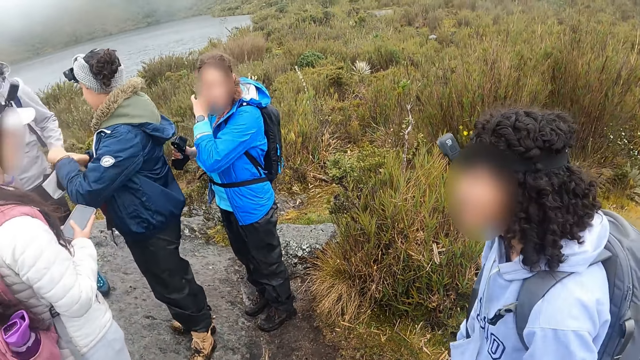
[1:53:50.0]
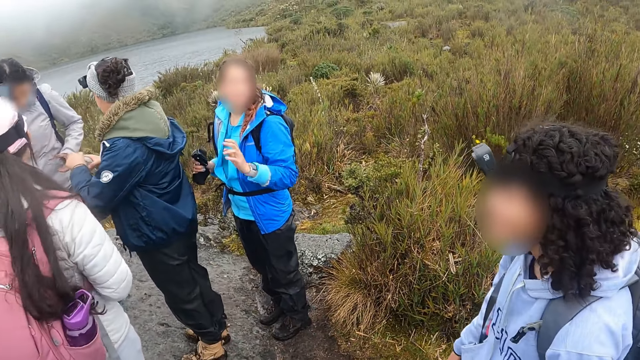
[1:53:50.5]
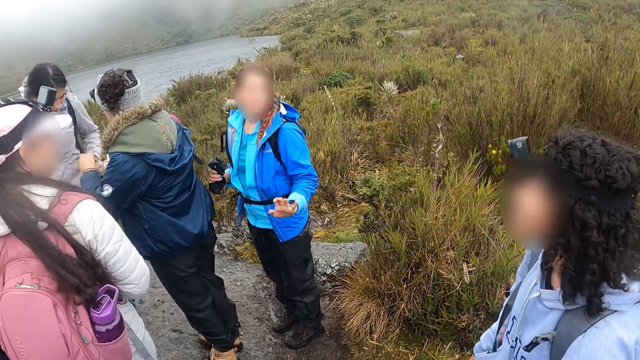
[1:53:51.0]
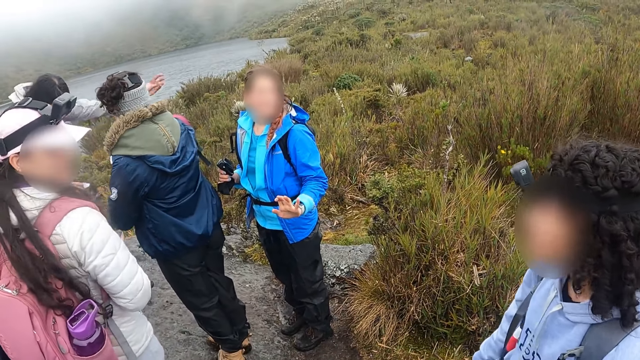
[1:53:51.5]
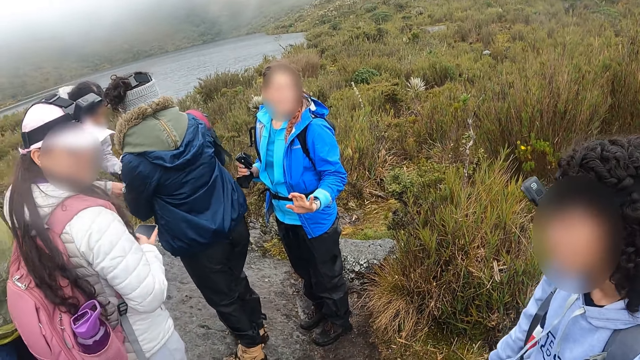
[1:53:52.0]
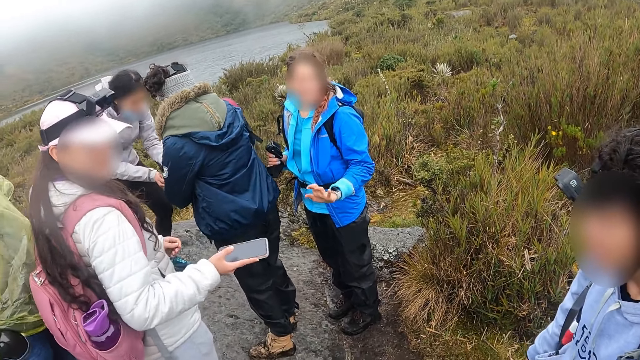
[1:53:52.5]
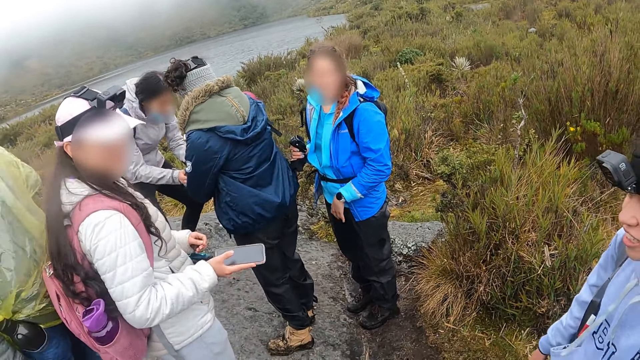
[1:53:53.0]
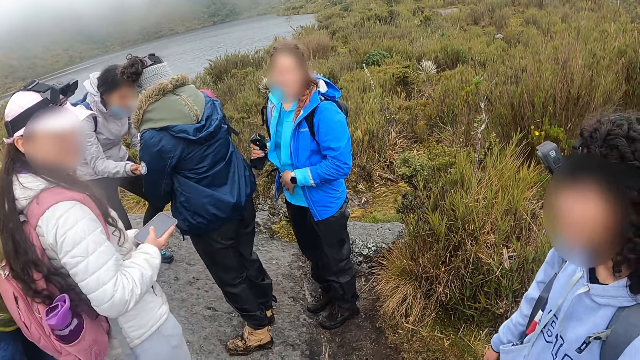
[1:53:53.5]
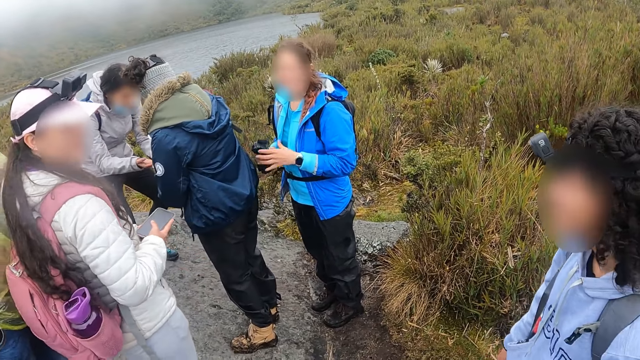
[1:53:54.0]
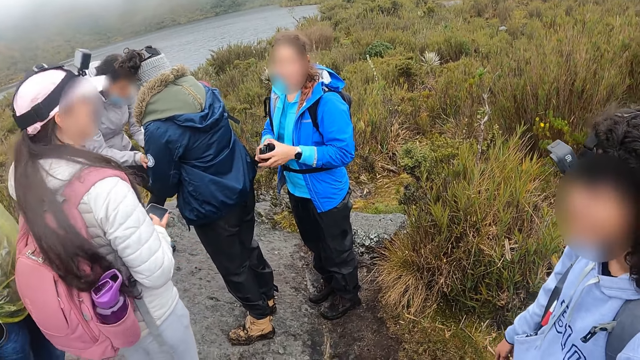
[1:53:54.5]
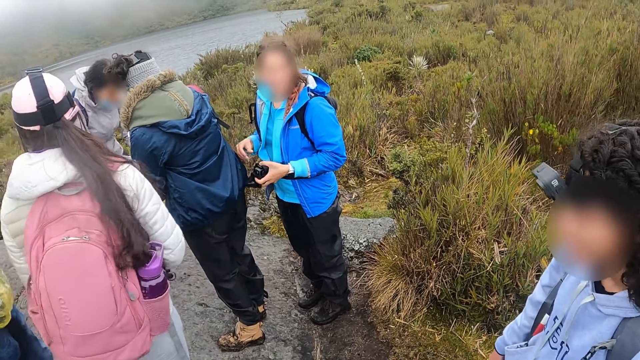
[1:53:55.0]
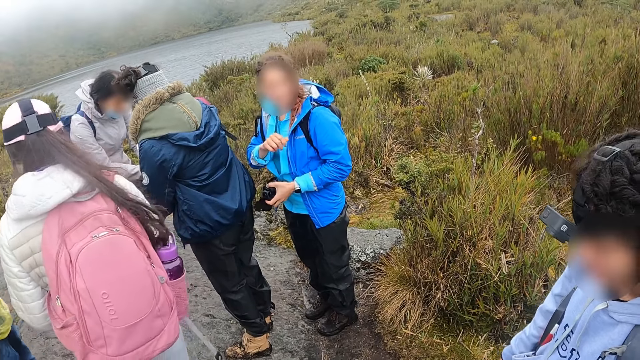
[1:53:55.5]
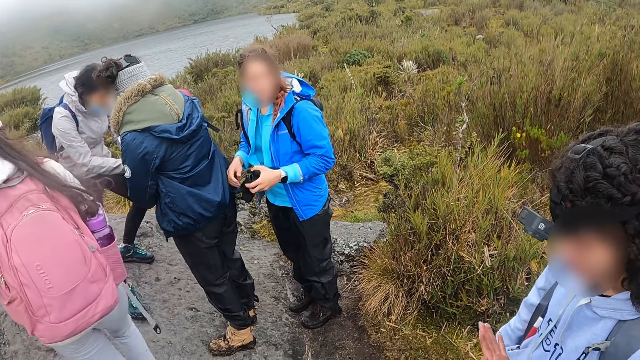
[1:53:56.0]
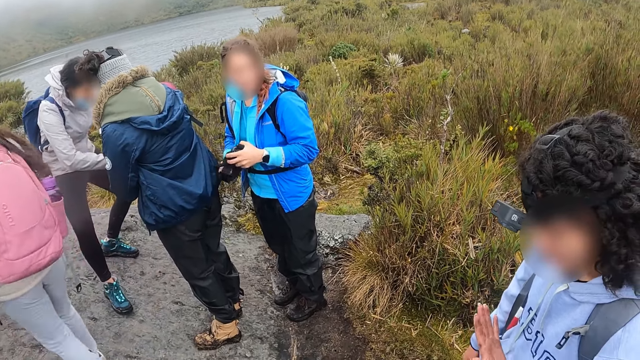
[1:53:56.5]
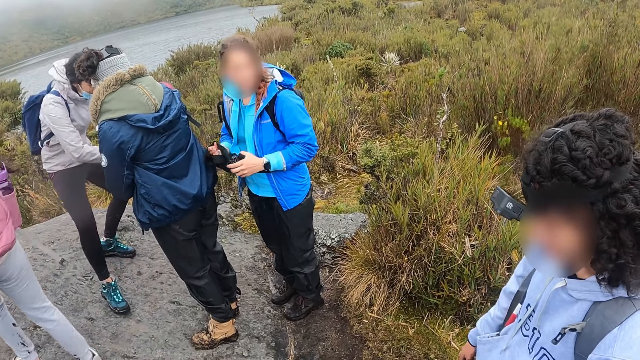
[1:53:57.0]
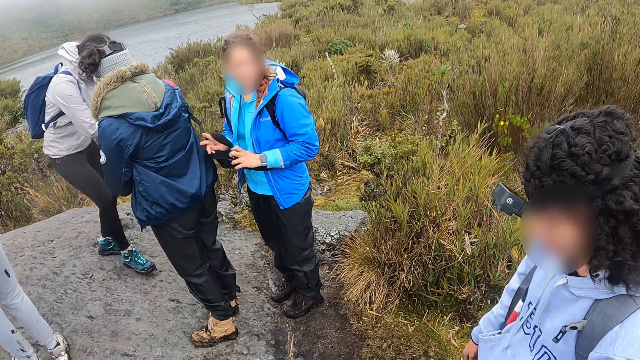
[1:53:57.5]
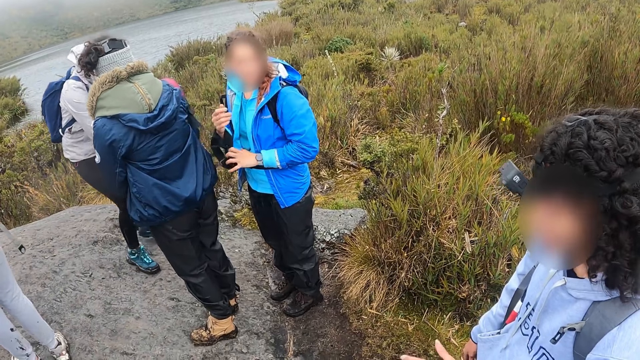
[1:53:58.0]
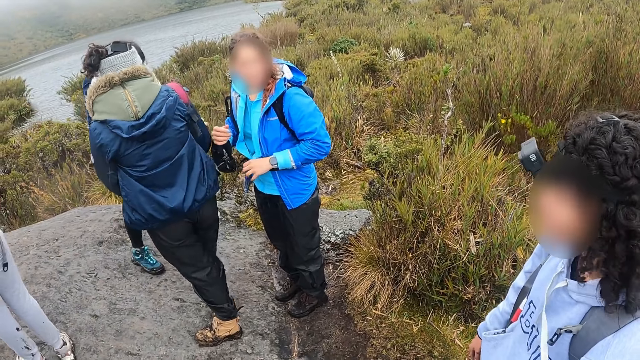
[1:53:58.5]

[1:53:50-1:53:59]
The camera wearer looks at the colleagues. A woman converses with another woman and a third woman. A fourth woman moves a phone on the hands. The camera wearer looks at the colleagues.

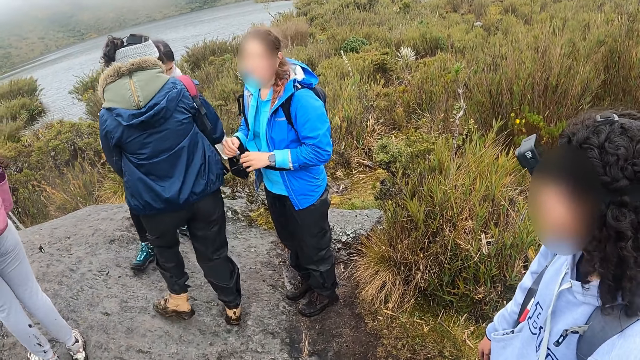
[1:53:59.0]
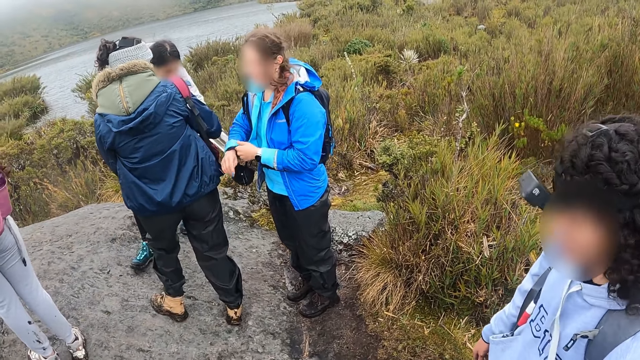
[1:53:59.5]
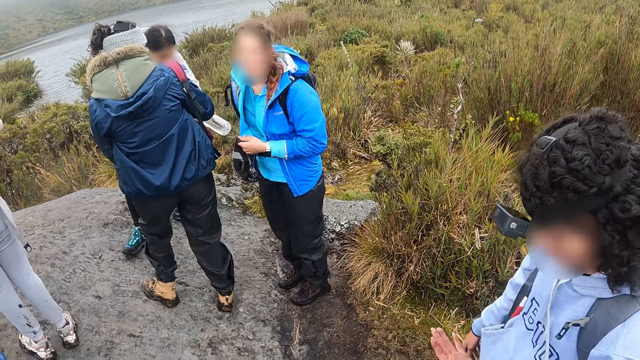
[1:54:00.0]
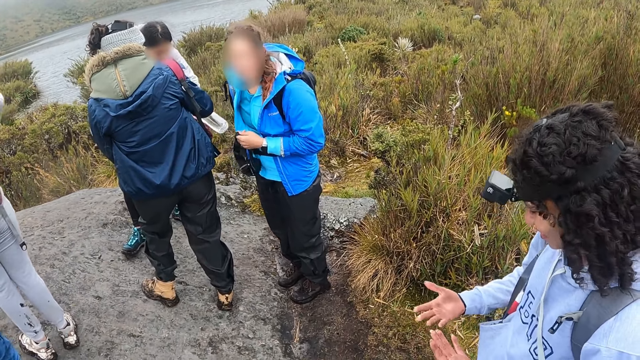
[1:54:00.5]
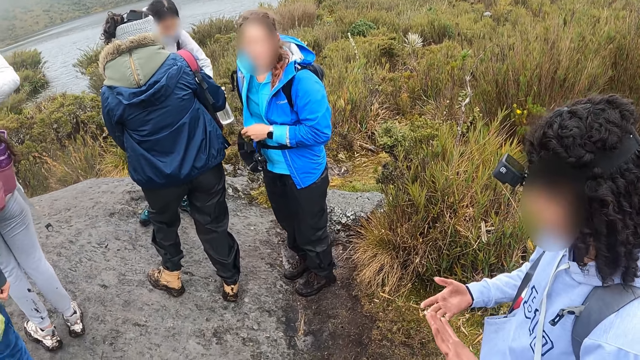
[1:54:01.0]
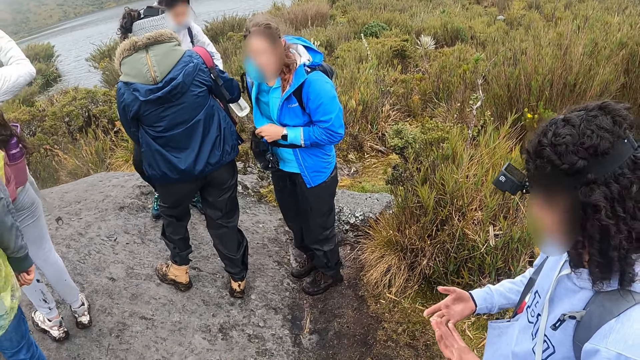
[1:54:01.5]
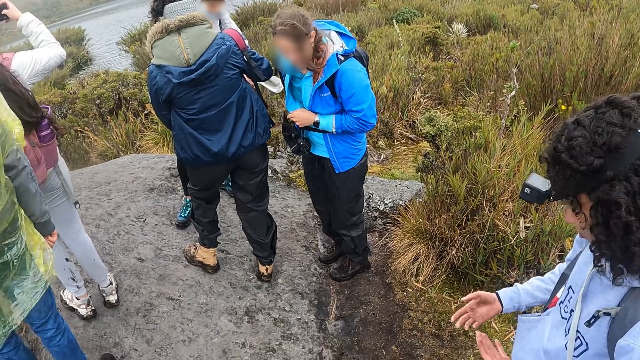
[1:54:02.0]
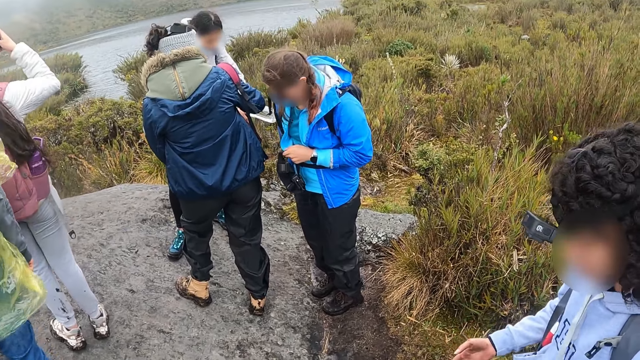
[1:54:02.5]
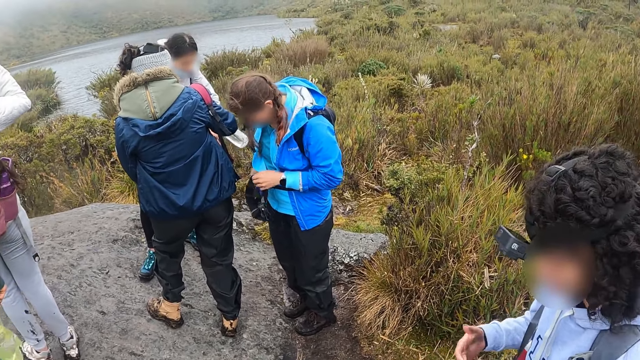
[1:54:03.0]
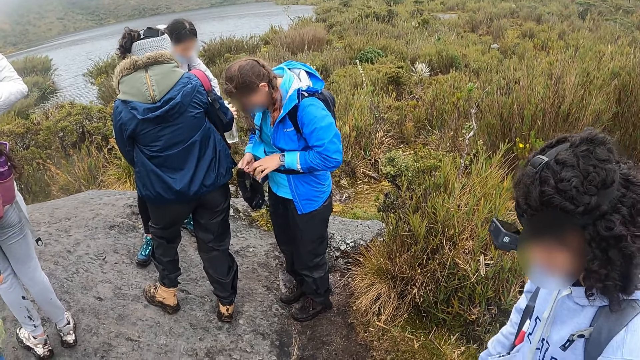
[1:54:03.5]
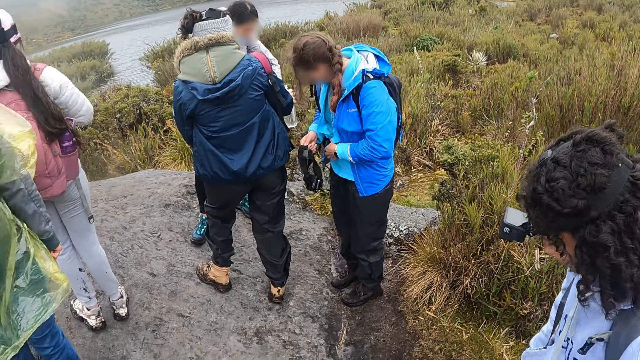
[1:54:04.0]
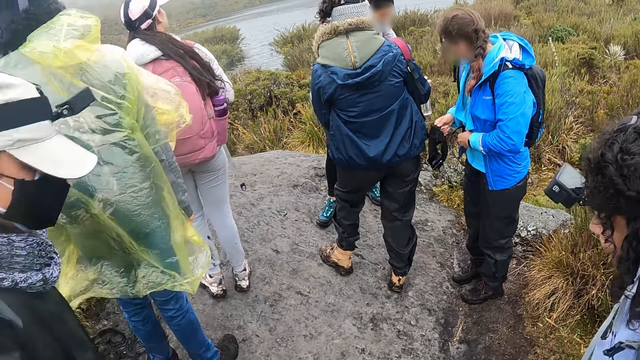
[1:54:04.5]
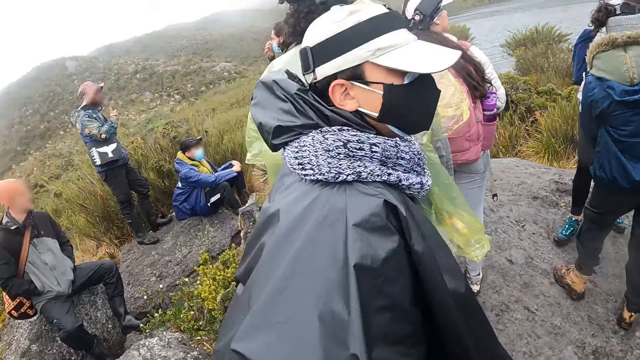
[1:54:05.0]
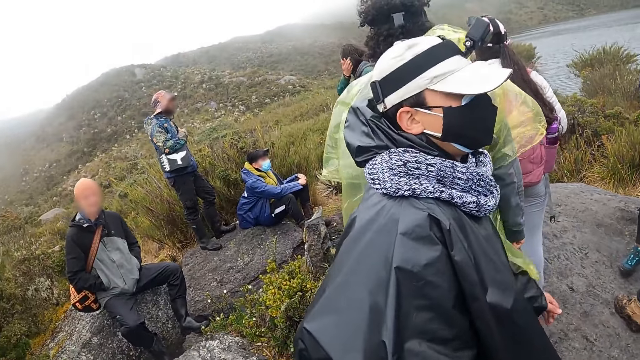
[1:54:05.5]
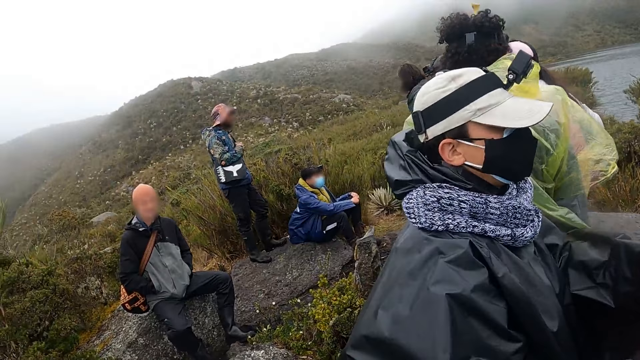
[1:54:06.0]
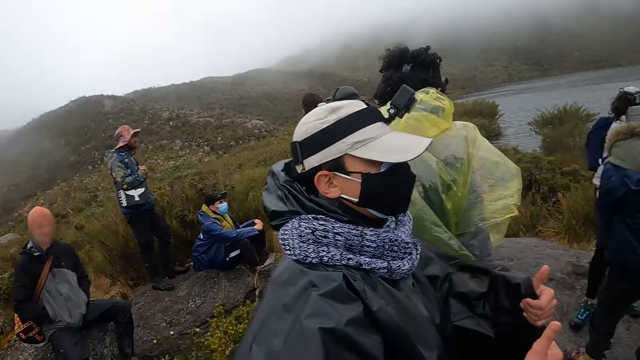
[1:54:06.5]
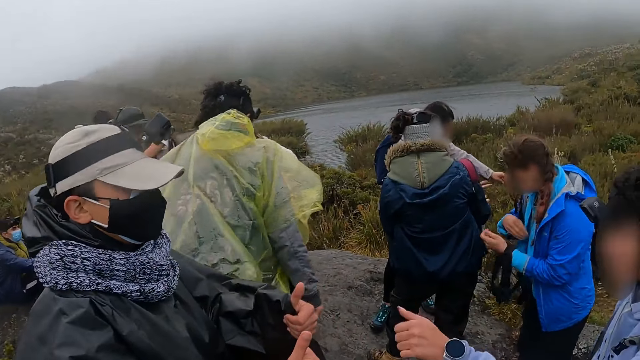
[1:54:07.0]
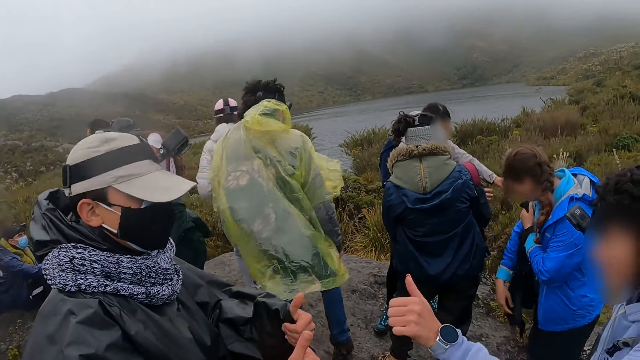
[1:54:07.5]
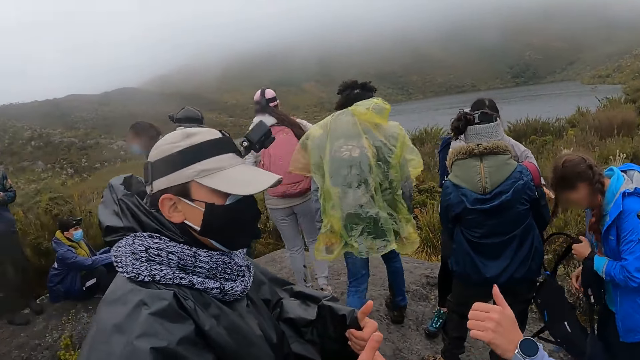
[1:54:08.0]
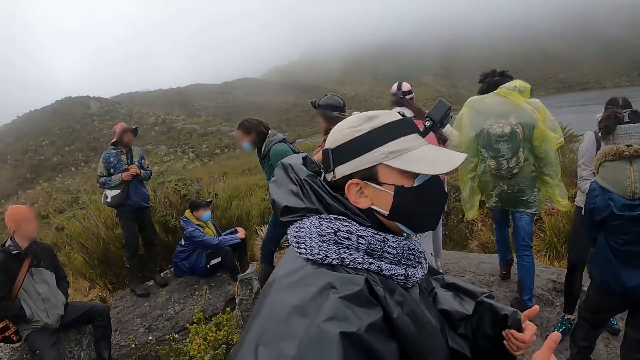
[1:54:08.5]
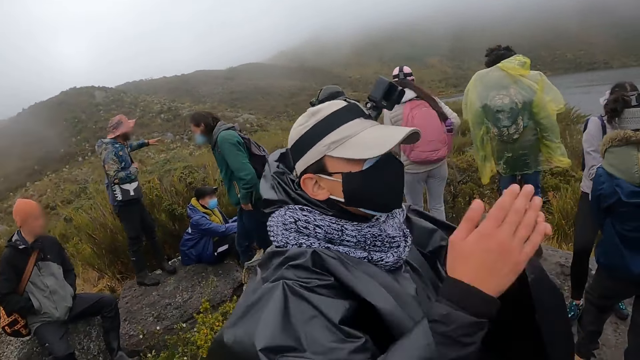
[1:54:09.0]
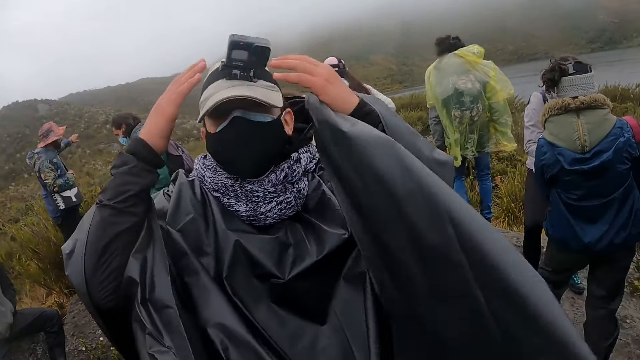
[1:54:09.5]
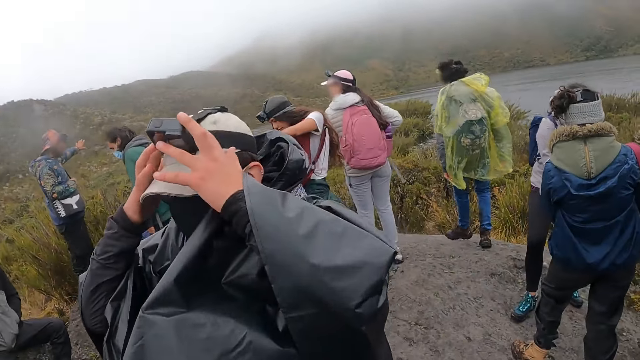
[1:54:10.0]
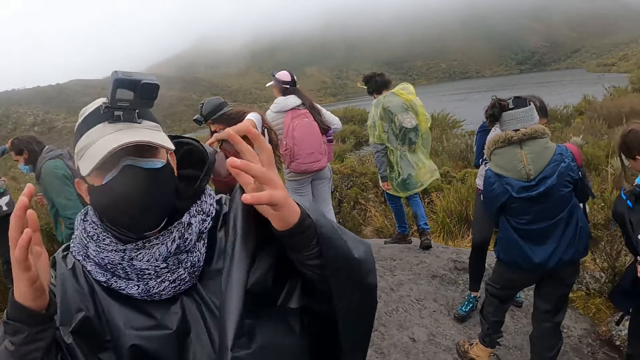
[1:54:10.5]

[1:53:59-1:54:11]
A woman looks at her hands. A man holds a water bottle. The camera wearer looks at the colleagues. Another man stands in front of the camera wearer. The woman converses with the other man. The other man turns around and touches his head.
